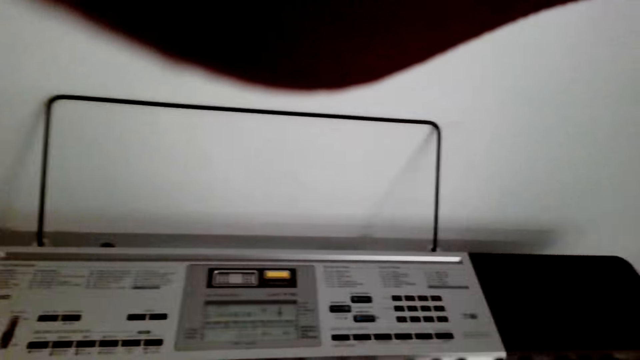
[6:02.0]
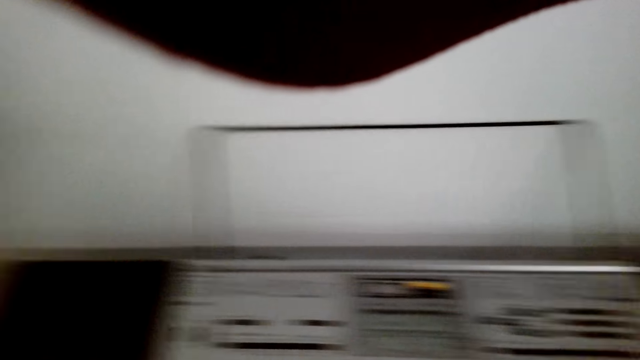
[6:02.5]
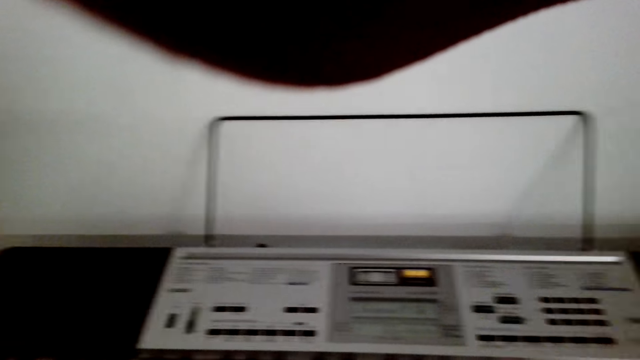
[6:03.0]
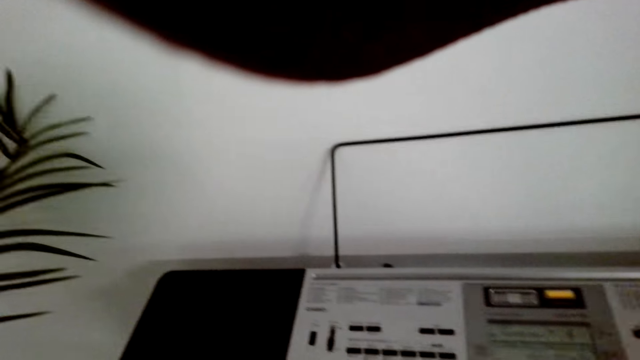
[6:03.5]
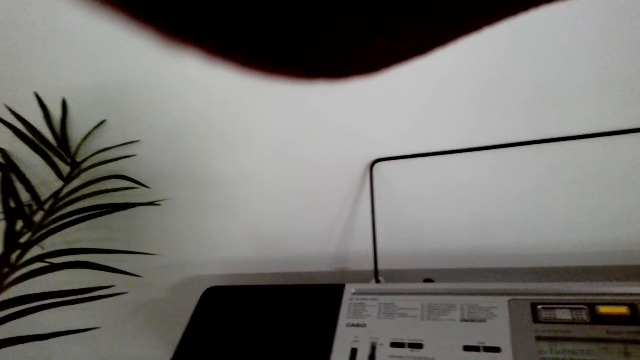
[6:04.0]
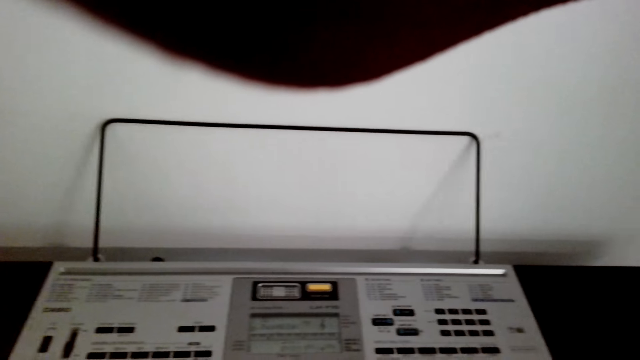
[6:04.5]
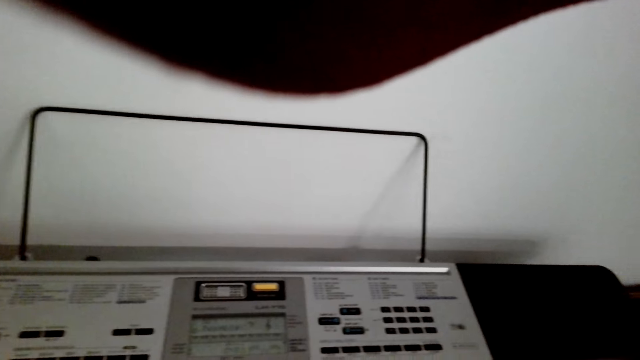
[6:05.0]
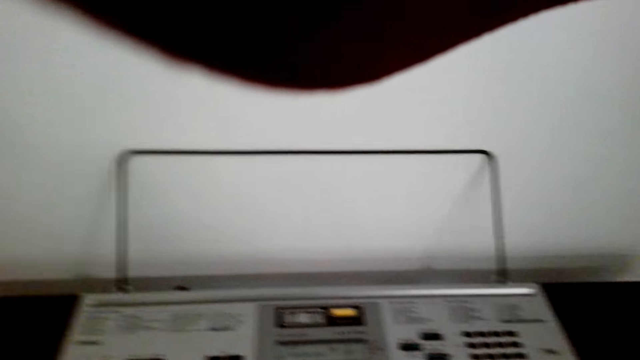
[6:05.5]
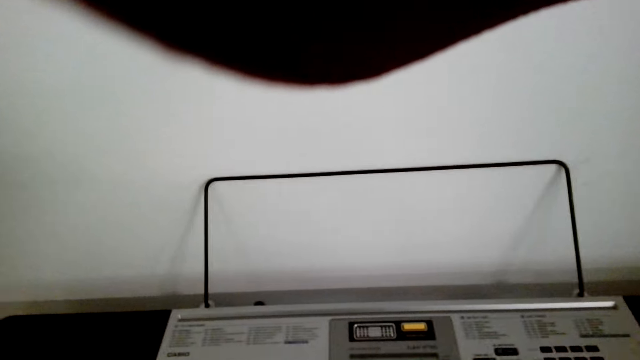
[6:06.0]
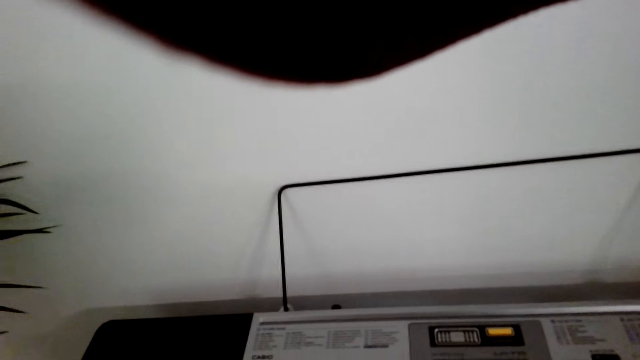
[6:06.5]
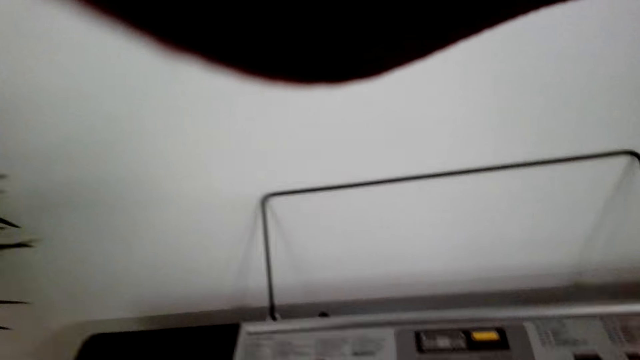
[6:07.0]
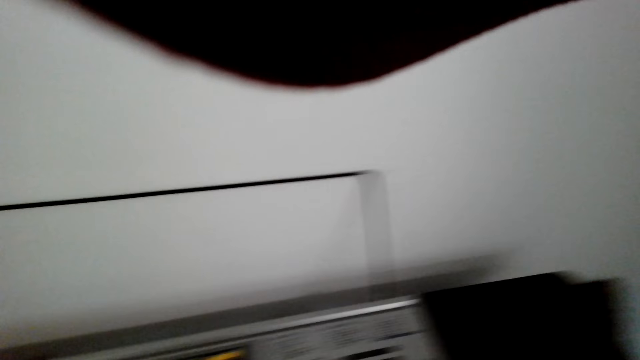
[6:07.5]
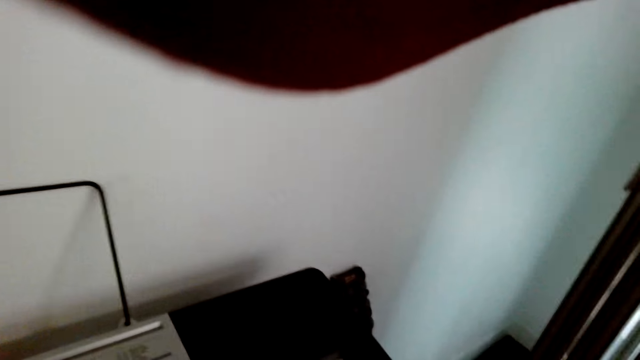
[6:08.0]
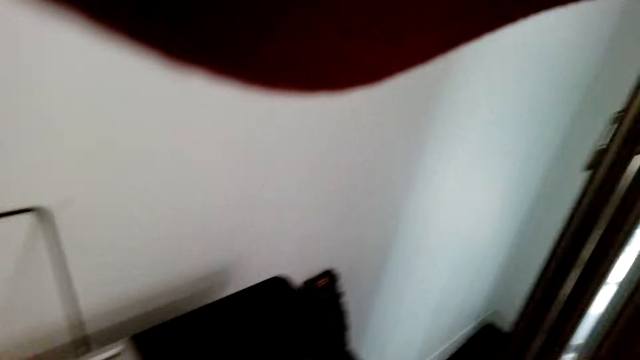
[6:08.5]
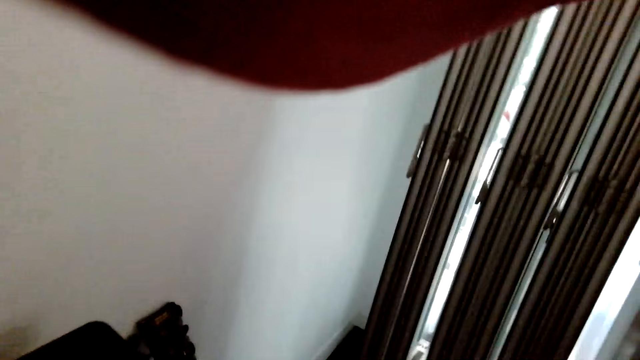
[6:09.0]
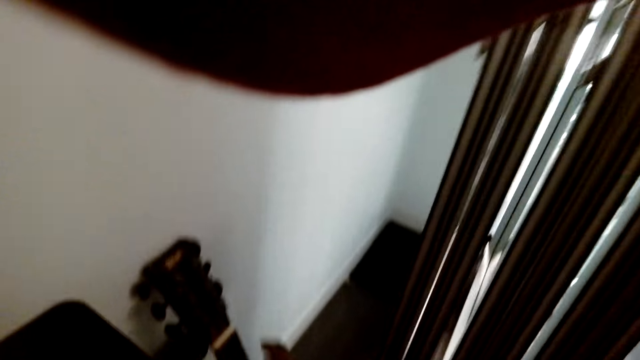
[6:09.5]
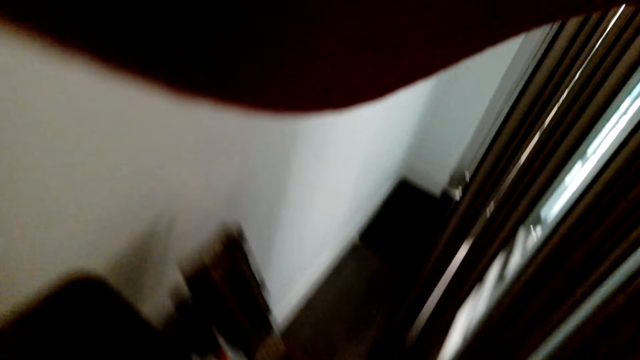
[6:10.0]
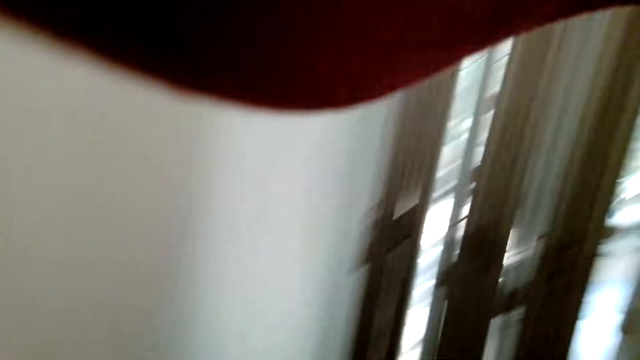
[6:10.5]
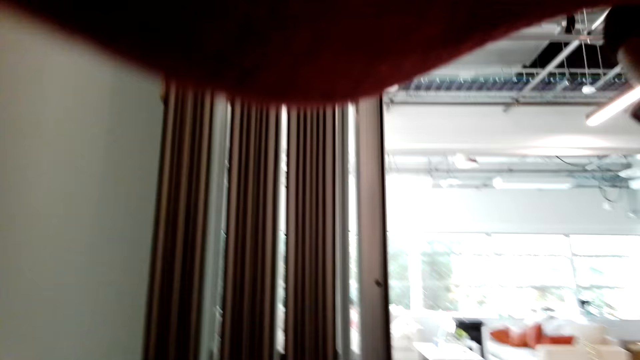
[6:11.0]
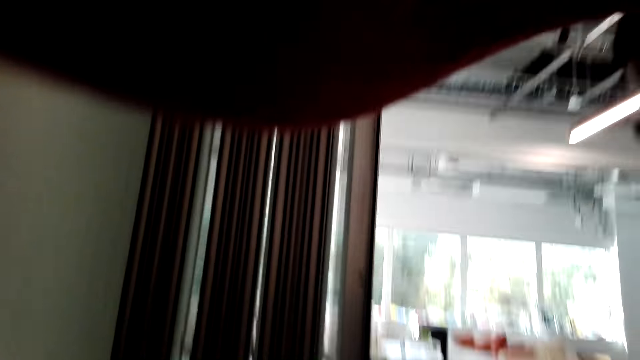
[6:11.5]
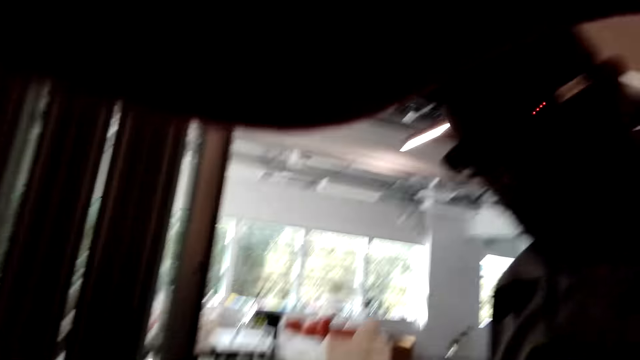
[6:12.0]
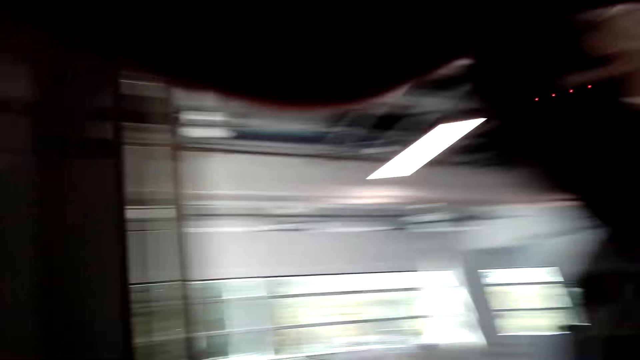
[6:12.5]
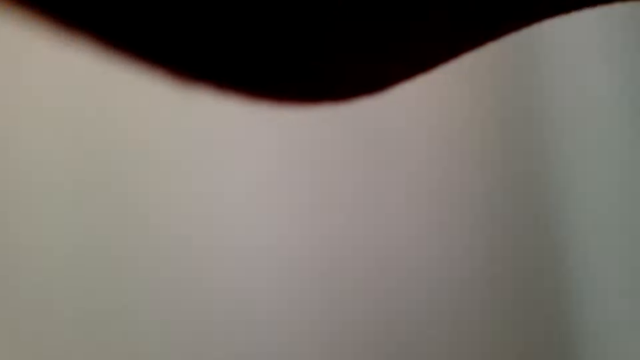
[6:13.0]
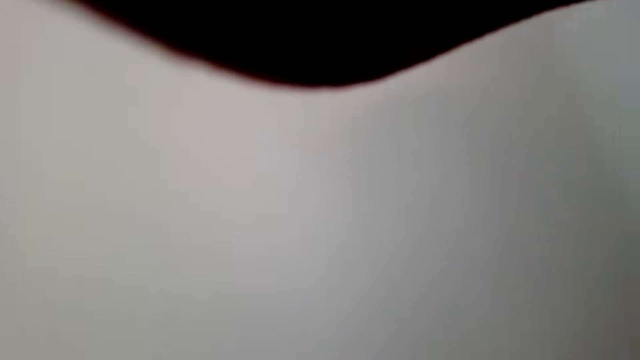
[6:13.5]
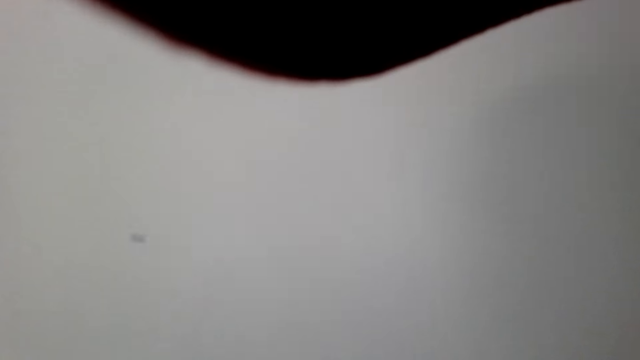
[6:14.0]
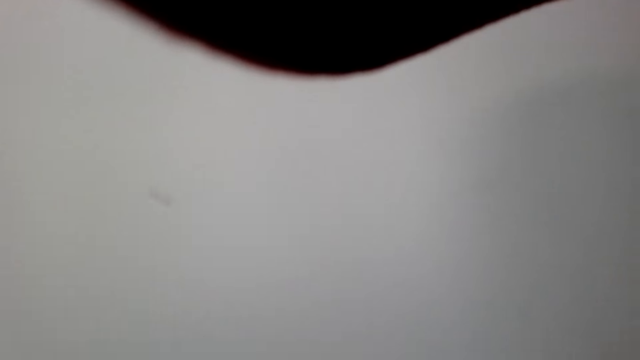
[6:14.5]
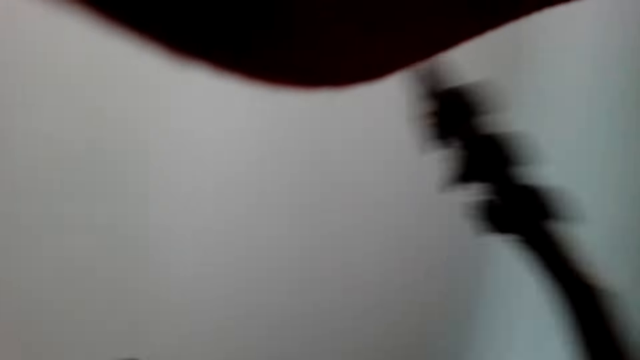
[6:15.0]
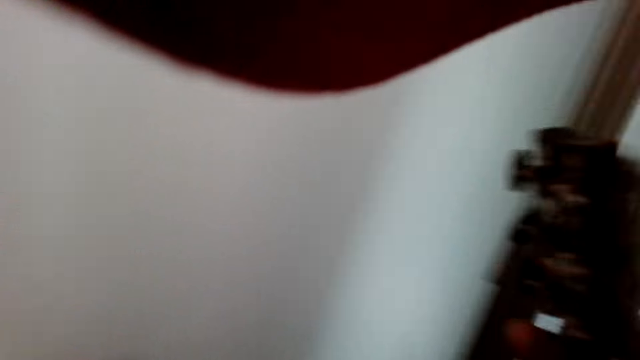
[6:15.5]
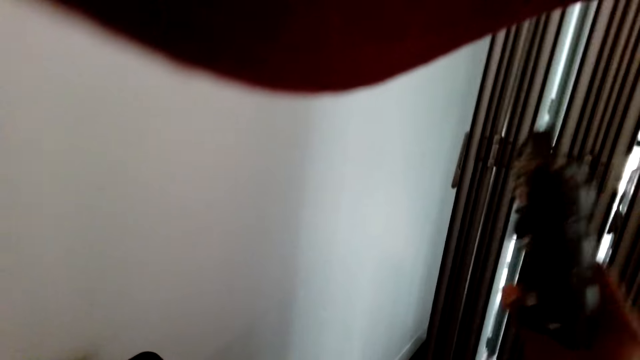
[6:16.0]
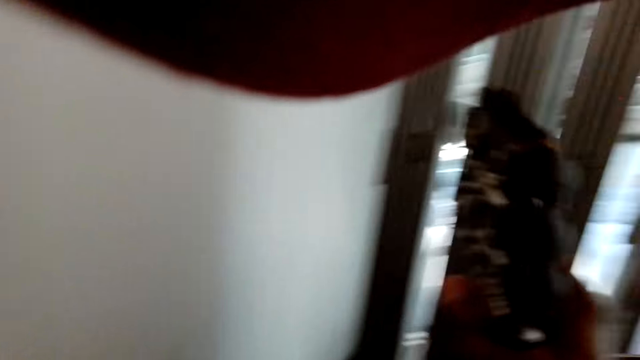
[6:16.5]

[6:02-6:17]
The camera wearer plays the piano. A man speaks to the camera wearer. The camera wearer picks up a guitar. They touch the guitar. They watch the background.

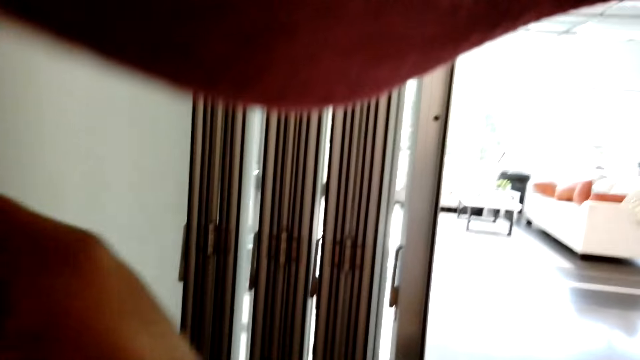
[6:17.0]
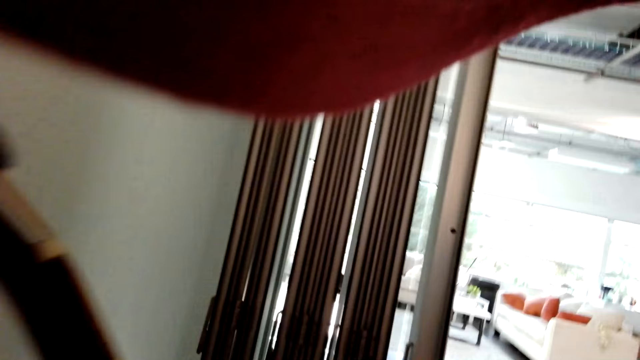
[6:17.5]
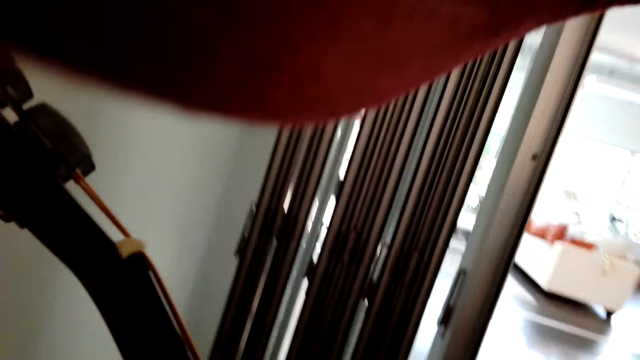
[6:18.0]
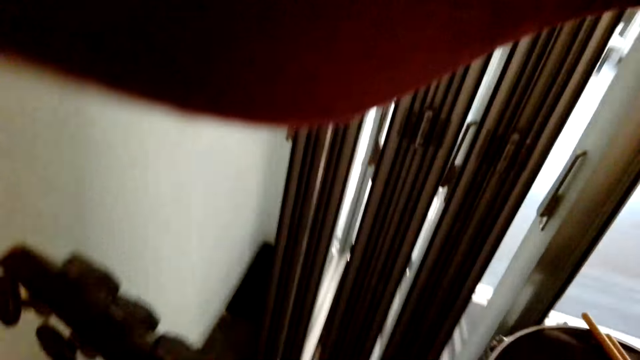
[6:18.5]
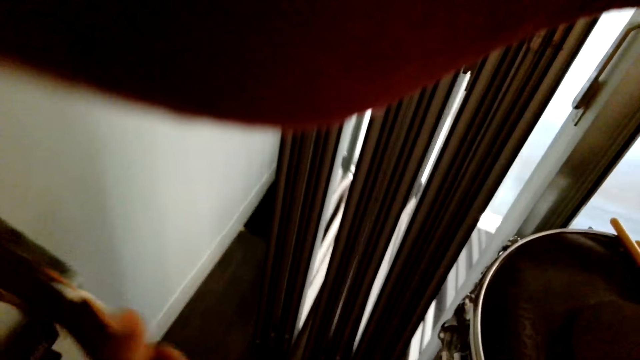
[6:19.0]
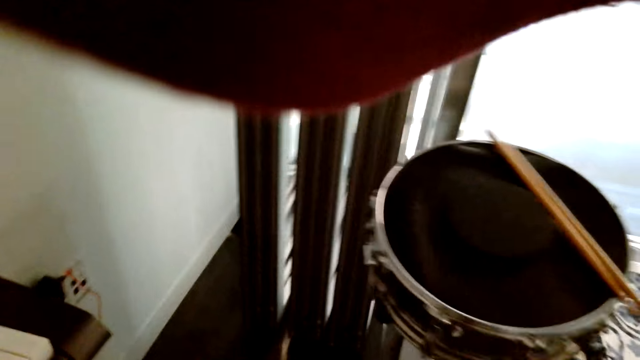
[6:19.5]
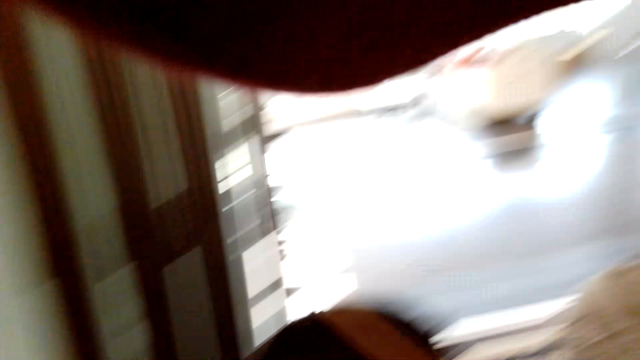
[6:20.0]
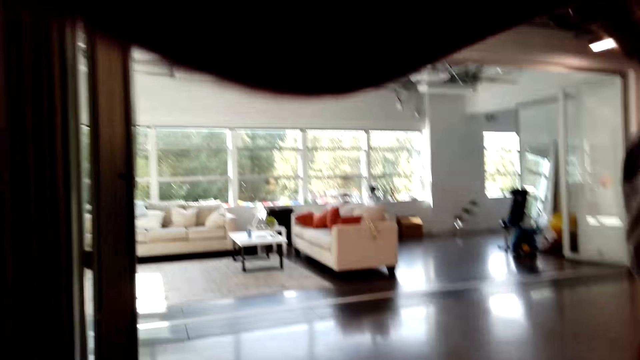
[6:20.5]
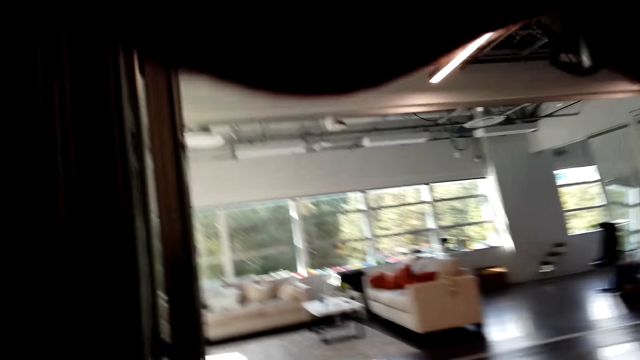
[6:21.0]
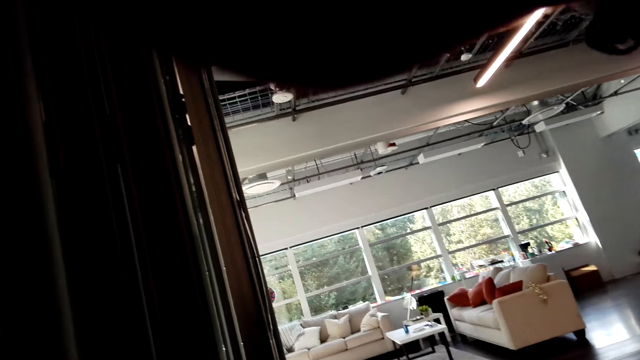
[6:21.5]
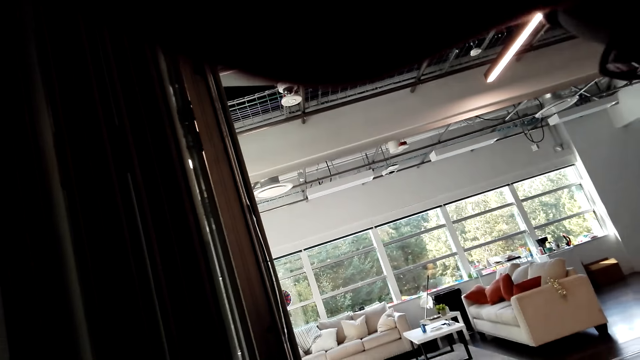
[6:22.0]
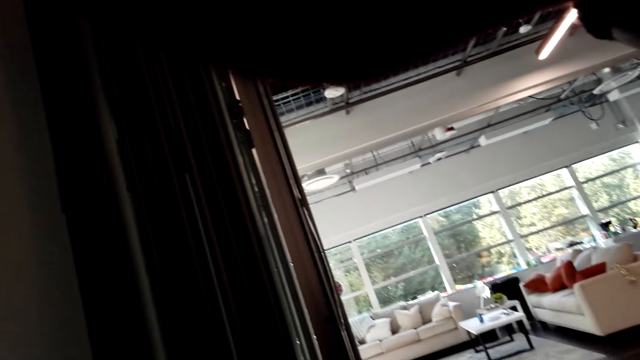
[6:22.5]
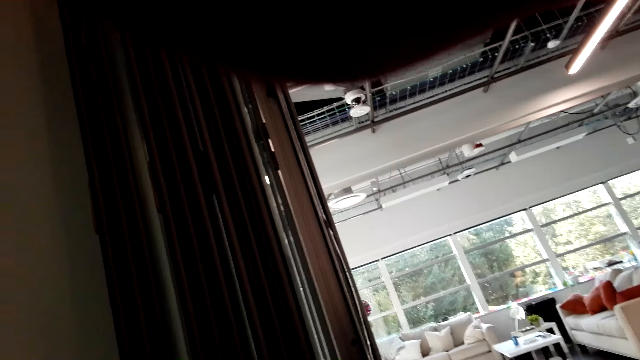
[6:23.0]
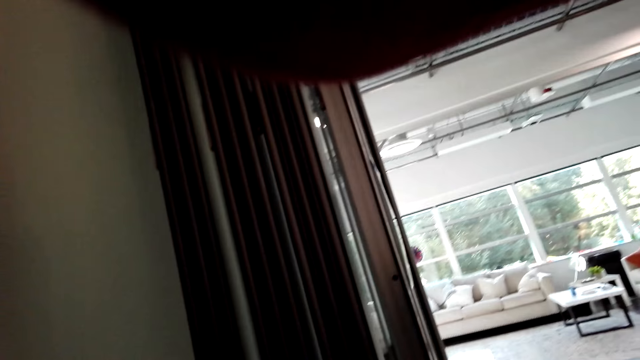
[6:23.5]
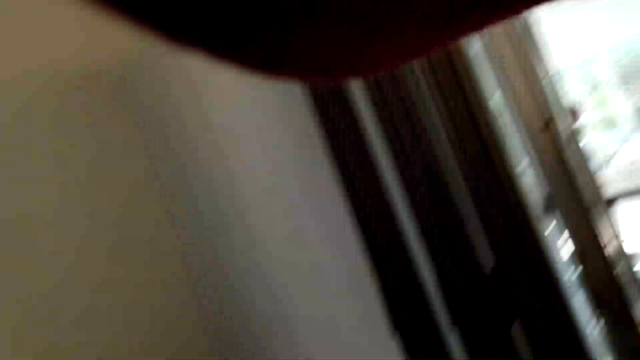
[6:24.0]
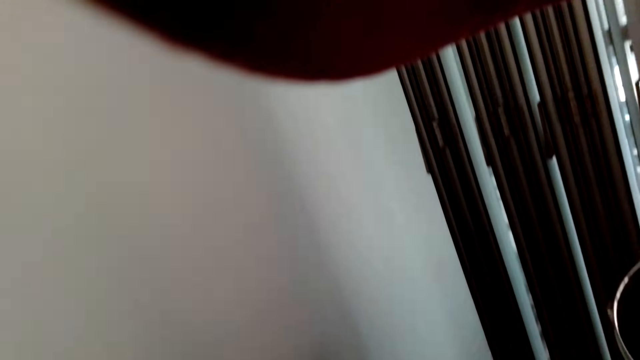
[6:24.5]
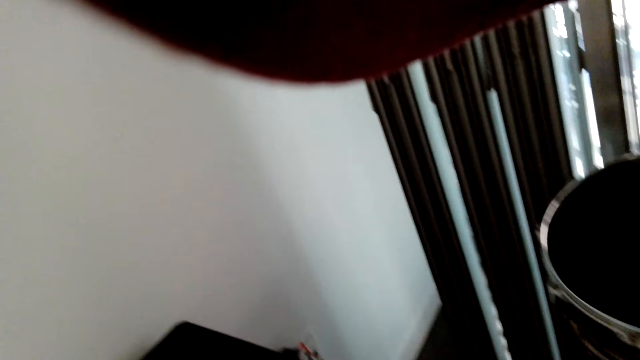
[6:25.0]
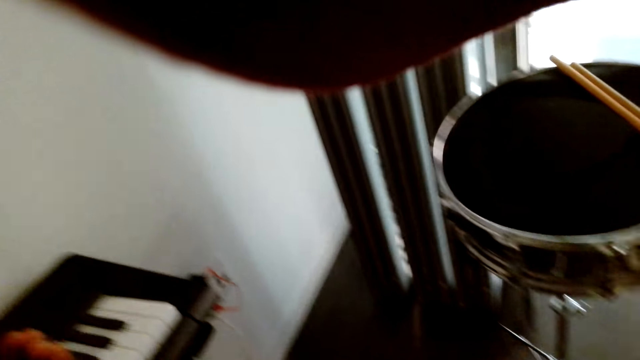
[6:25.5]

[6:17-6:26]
The camera wearer sits on a chair. They play a guitar.
